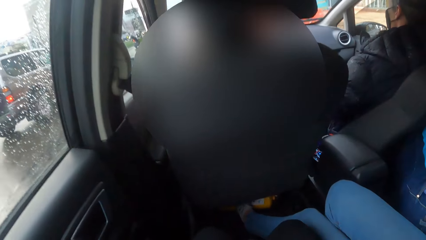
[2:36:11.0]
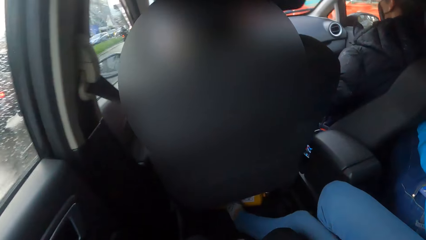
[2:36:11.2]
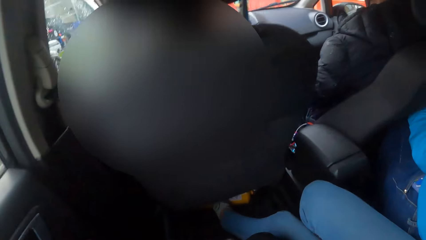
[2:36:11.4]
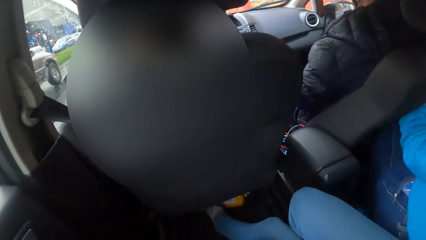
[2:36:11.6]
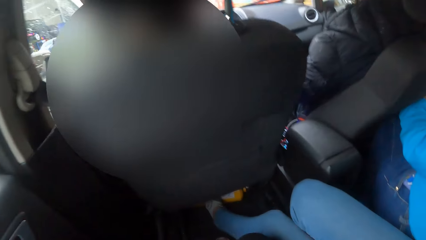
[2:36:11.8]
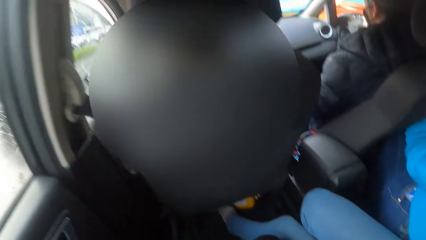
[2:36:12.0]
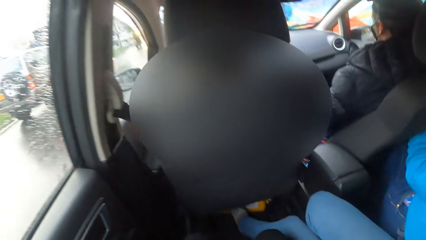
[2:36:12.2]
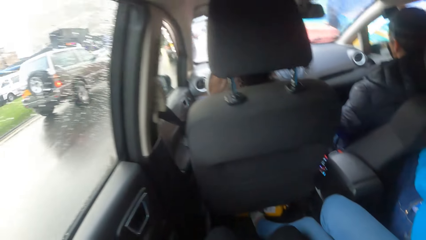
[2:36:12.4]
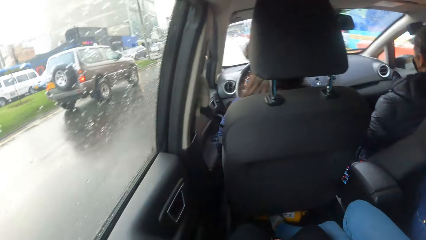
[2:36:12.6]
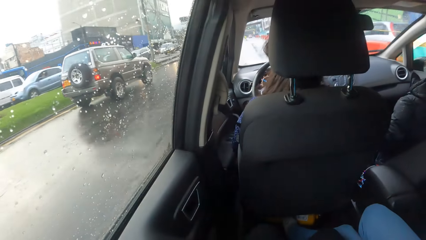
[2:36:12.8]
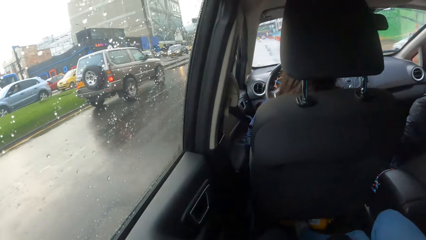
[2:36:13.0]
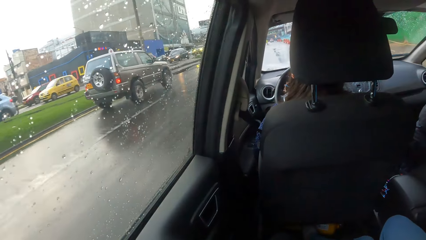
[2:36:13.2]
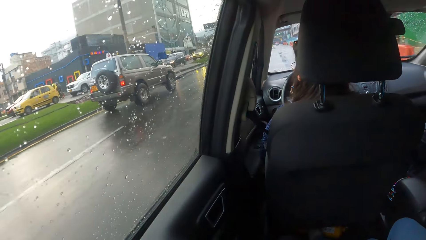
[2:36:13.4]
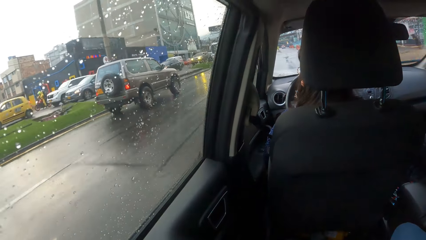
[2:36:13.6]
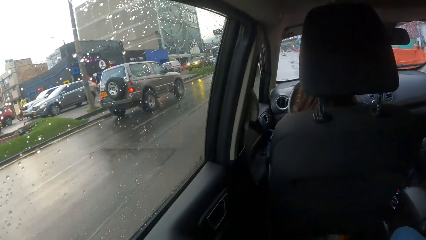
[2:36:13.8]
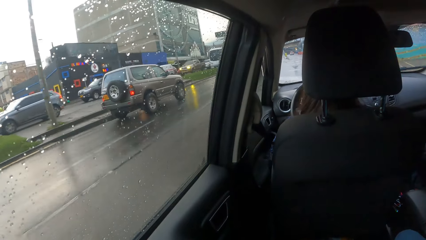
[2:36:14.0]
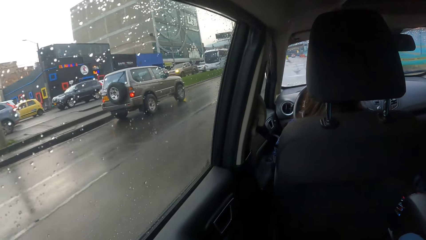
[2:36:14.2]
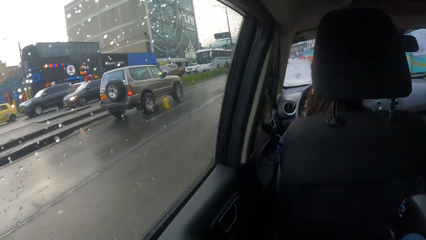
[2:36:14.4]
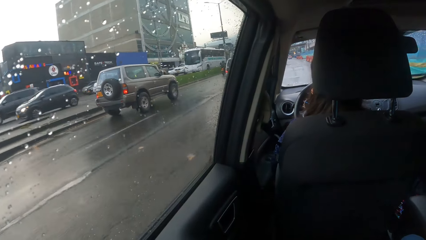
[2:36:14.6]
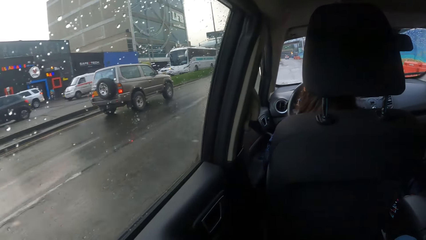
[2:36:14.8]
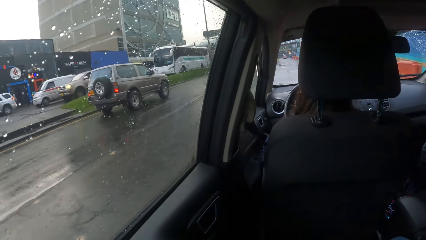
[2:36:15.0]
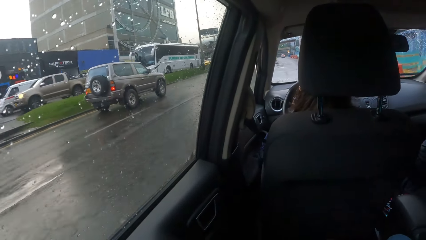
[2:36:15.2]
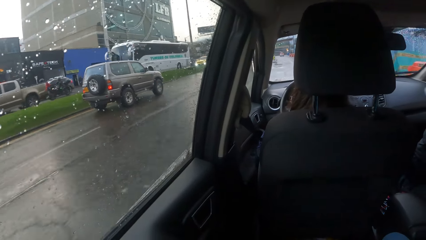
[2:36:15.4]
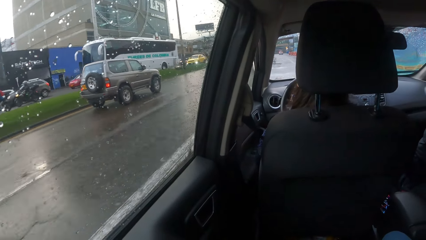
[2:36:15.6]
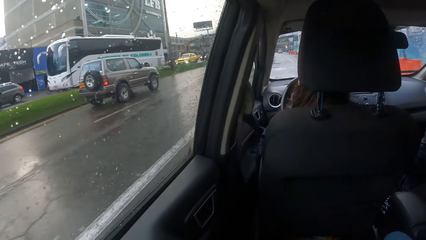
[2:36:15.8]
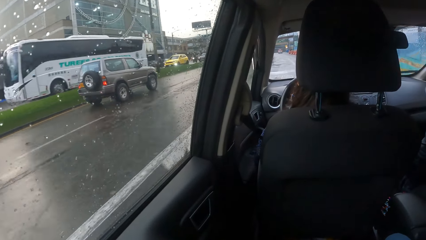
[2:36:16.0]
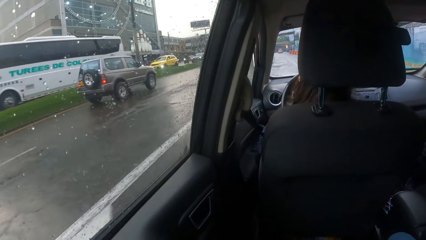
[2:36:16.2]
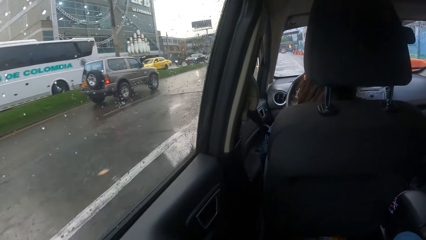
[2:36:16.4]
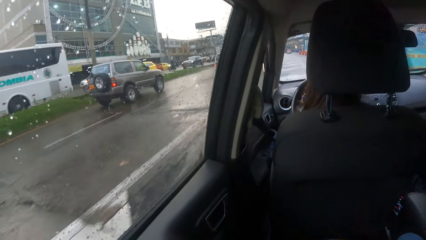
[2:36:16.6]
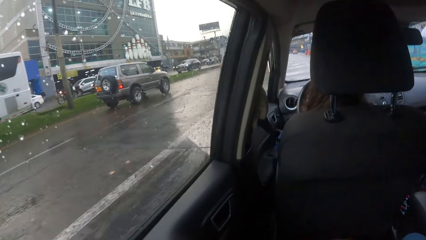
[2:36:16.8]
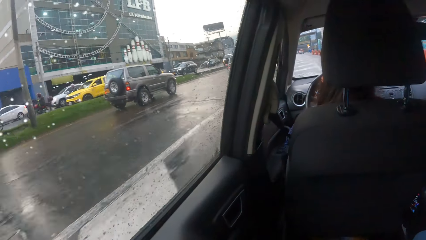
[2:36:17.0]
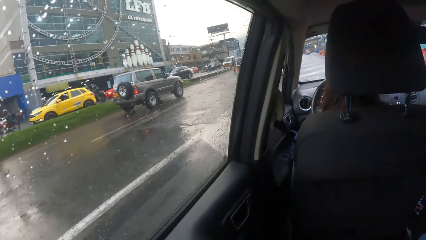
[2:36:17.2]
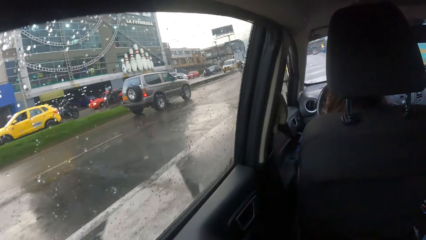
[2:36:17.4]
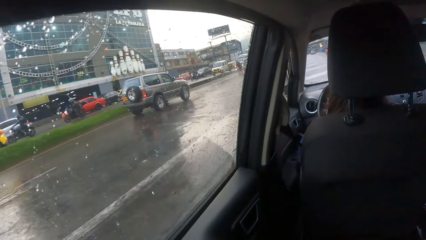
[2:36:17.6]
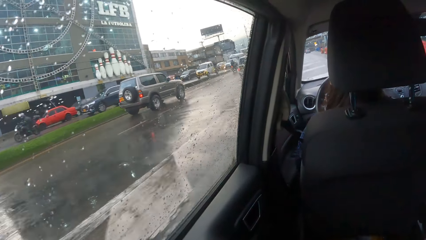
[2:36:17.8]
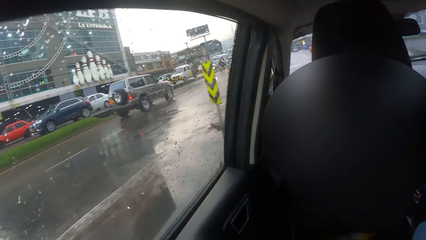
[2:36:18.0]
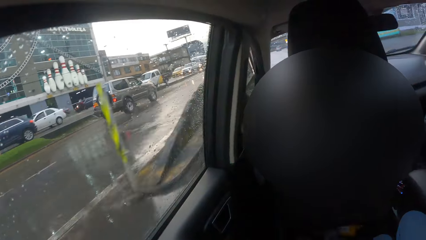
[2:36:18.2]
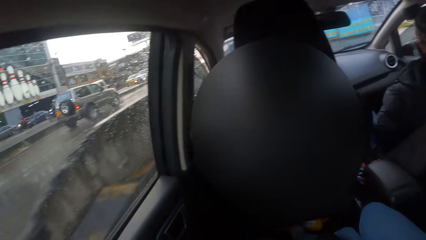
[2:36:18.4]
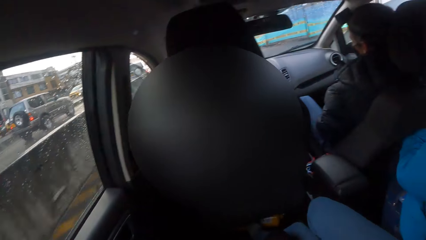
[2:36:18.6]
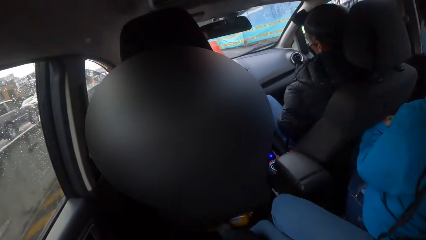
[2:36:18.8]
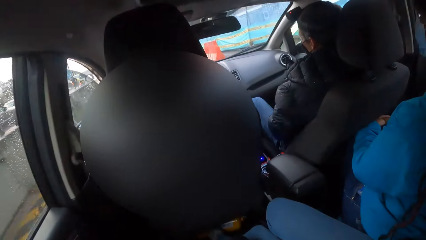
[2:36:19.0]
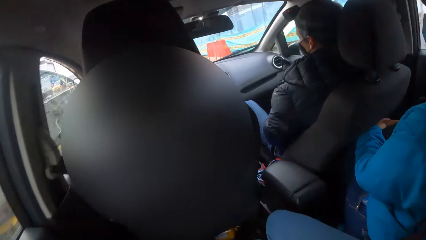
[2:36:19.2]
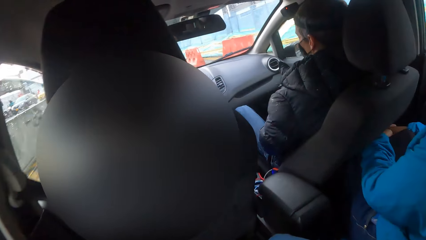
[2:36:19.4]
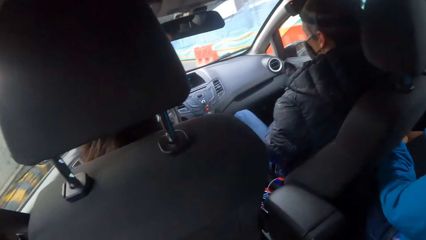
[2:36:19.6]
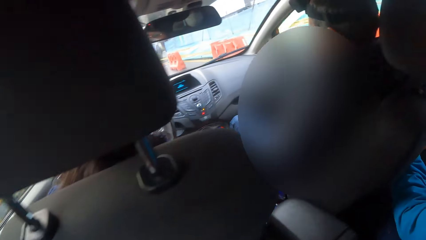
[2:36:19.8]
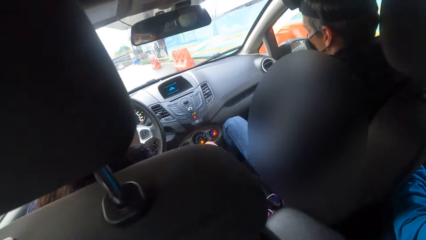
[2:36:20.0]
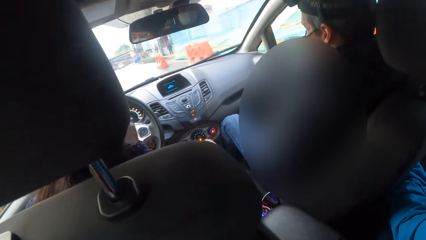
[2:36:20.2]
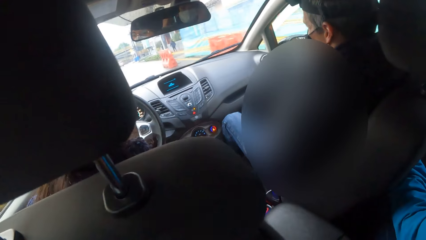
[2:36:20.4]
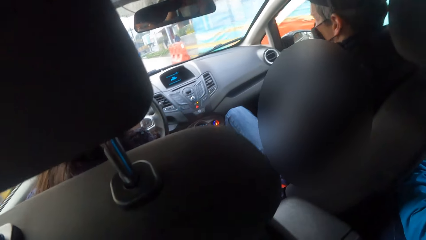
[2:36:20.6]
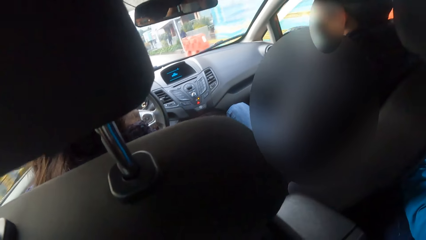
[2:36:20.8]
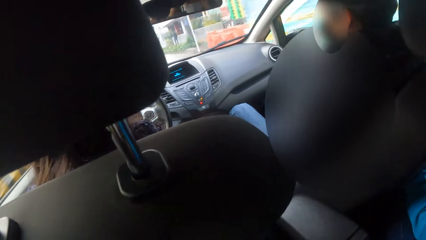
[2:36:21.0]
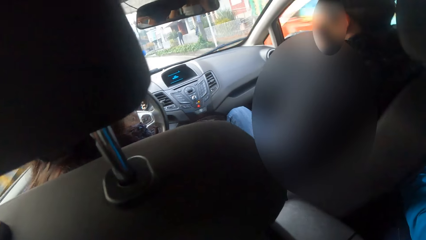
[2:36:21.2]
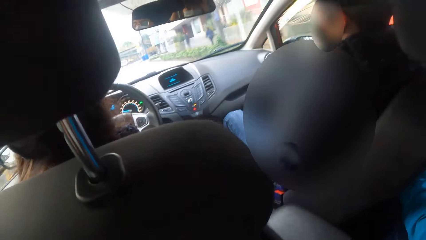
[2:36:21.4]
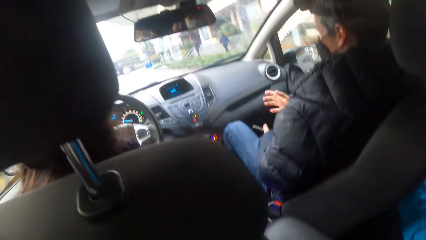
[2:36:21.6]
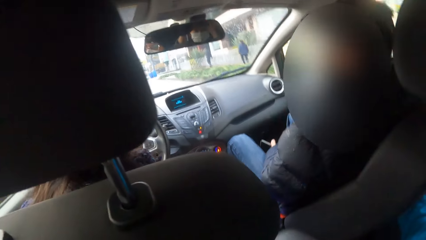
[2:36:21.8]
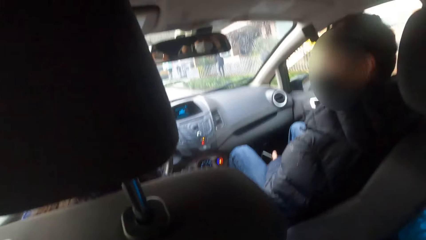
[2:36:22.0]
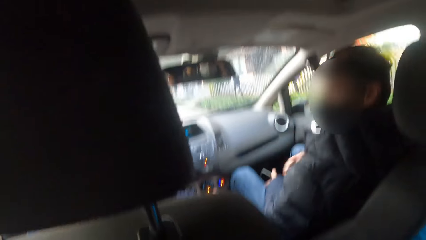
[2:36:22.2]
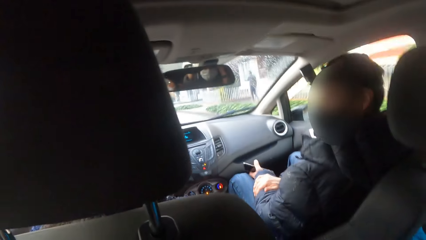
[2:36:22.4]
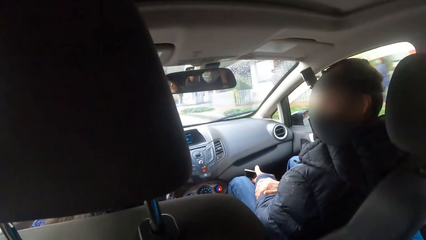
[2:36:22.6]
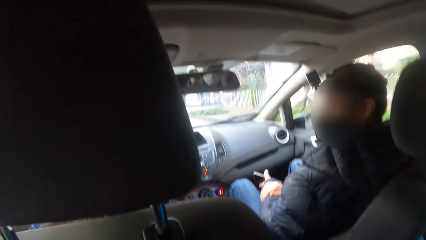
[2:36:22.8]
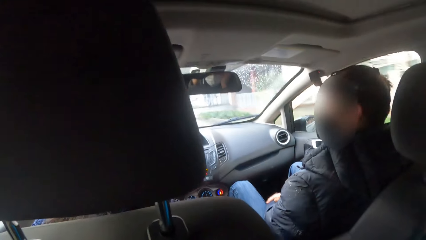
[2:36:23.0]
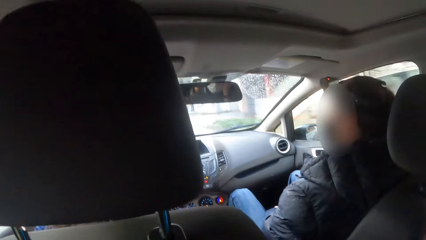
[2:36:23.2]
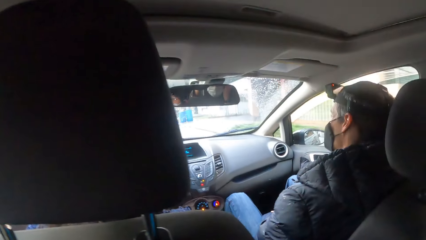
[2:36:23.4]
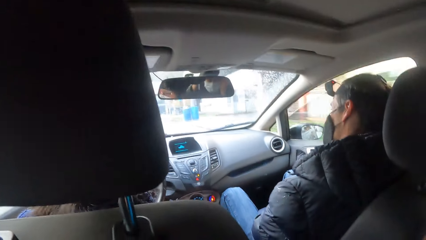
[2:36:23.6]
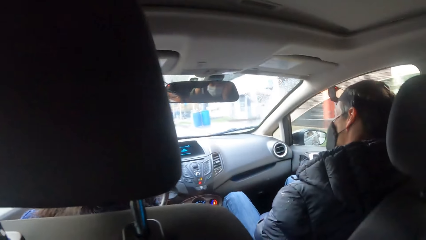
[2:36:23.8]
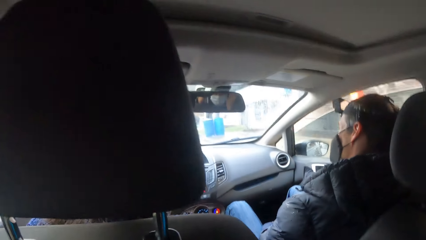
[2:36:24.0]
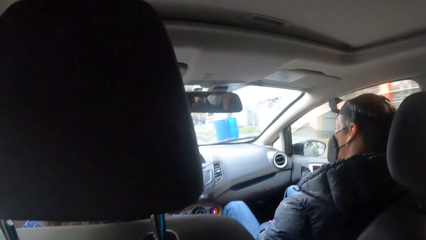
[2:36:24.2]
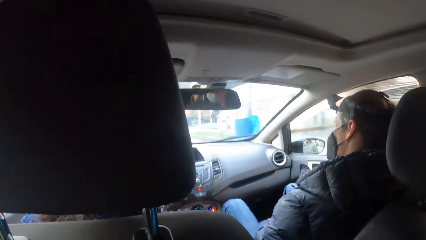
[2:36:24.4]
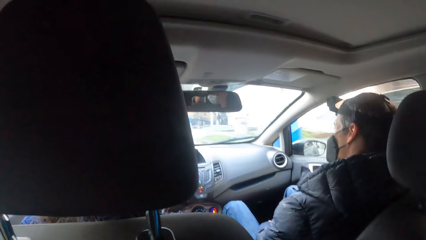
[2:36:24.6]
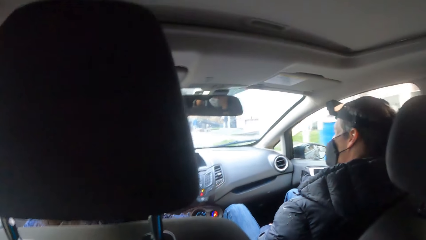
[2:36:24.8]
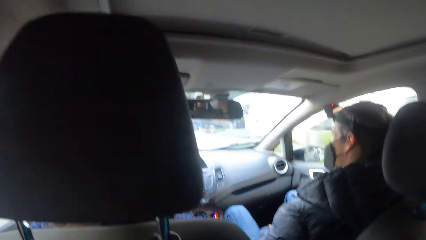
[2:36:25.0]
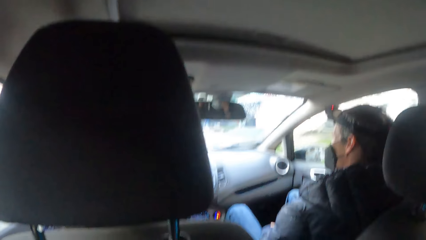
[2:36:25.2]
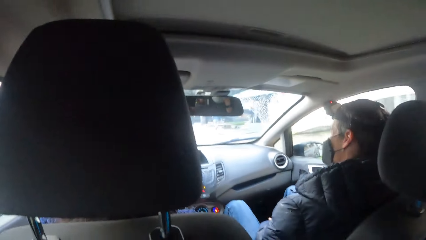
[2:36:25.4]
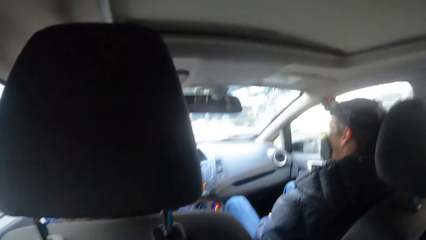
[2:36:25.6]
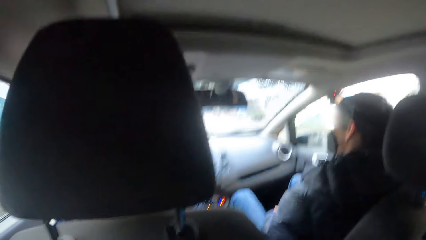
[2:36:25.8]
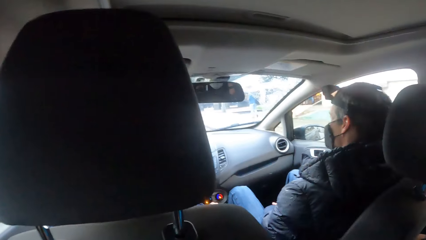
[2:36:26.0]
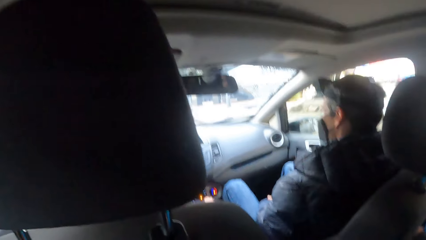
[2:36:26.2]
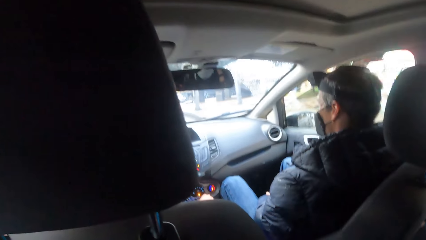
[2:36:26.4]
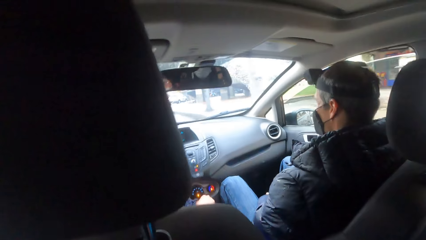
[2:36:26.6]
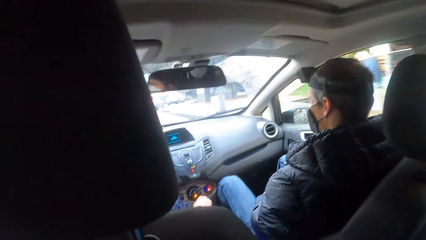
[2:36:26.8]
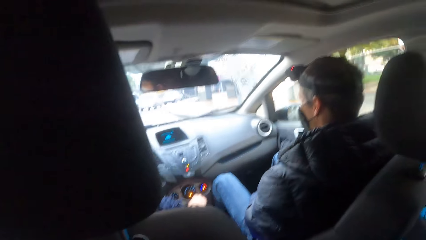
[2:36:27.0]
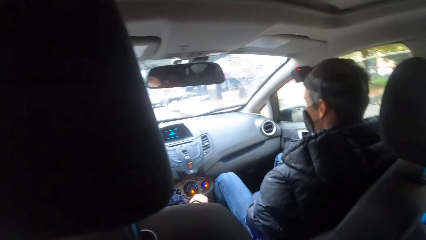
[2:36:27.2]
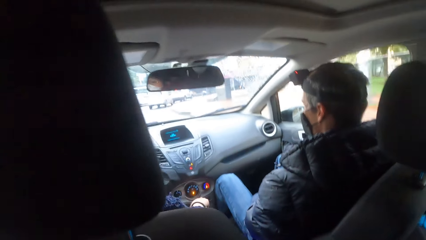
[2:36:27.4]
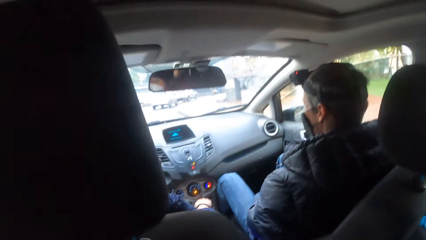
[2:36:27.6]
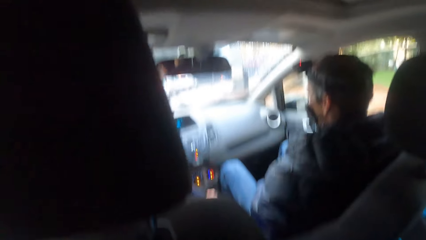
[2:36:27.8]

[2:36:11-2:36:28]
A man interacts with a woman.
